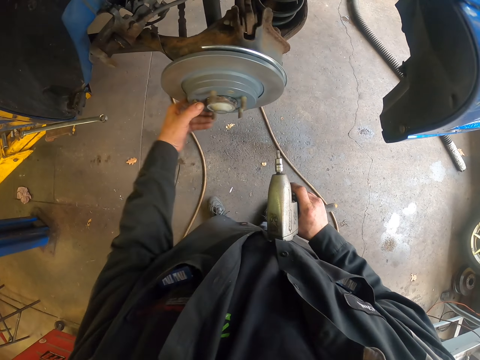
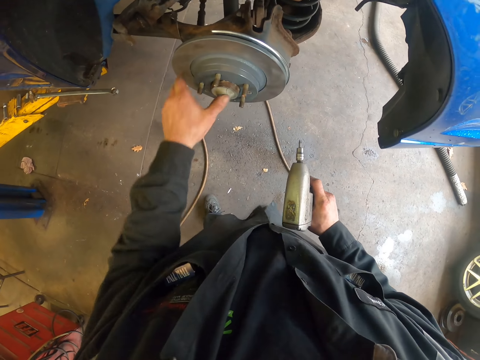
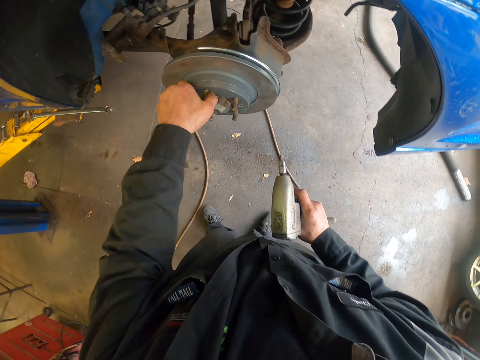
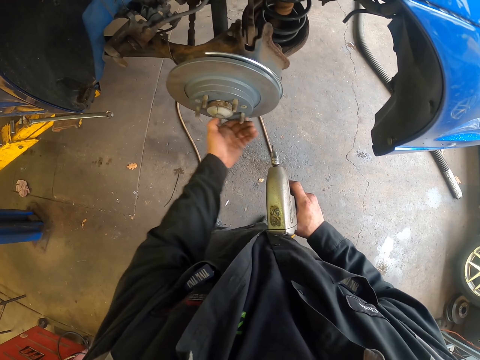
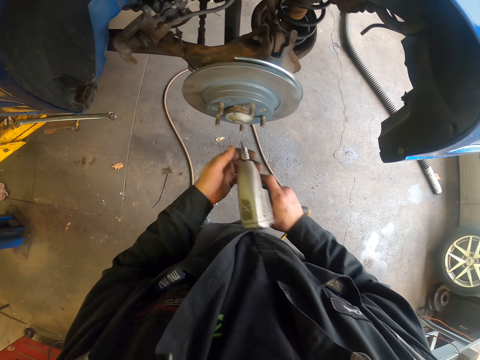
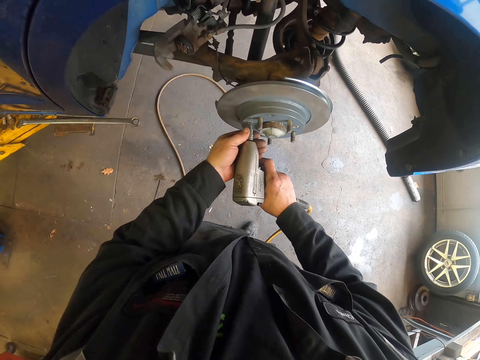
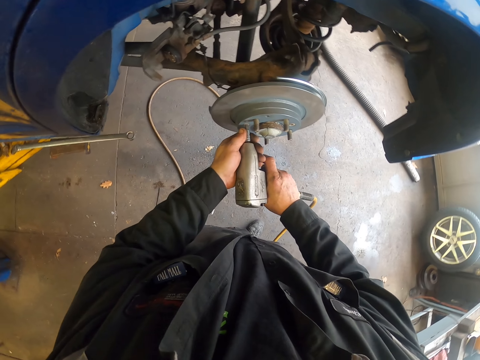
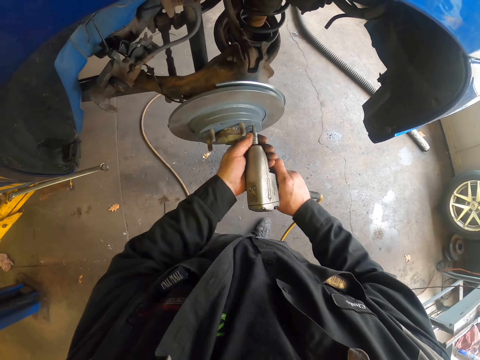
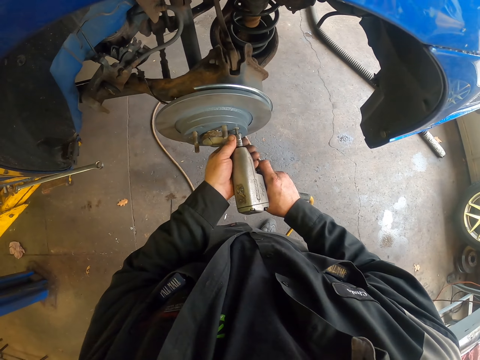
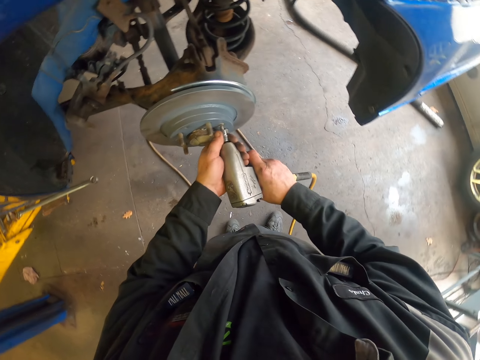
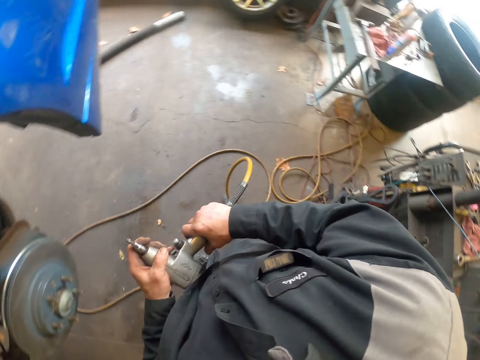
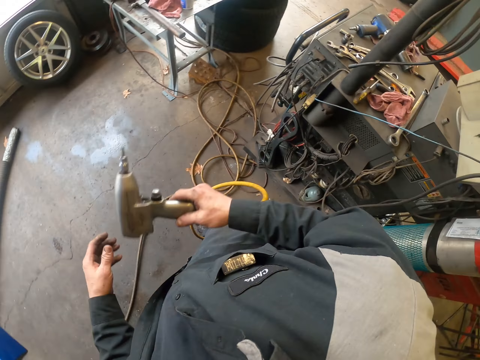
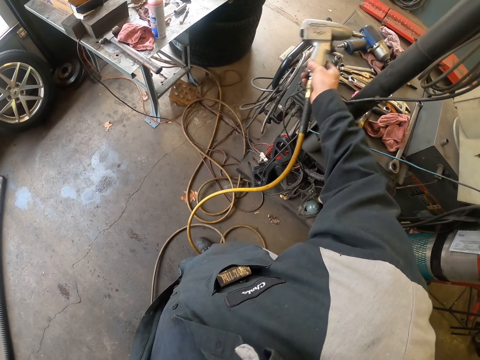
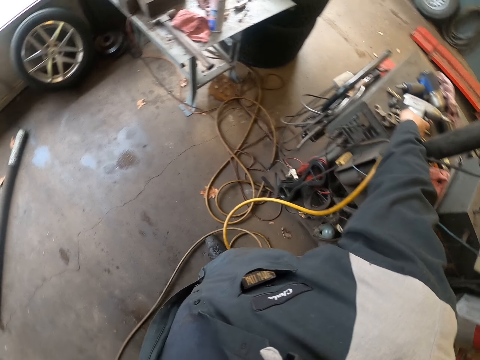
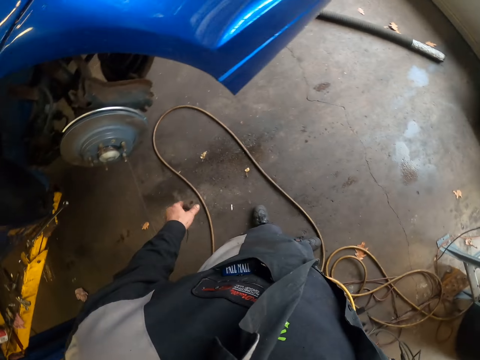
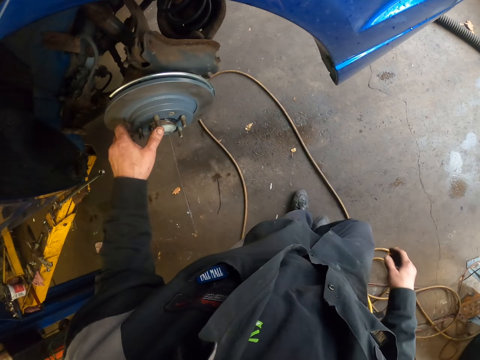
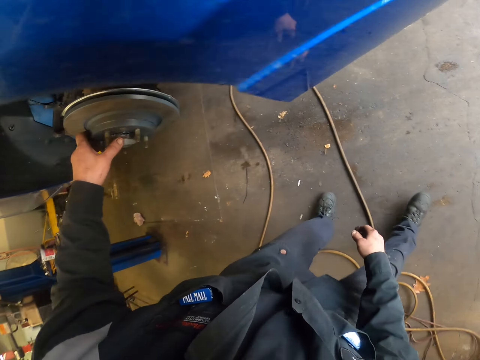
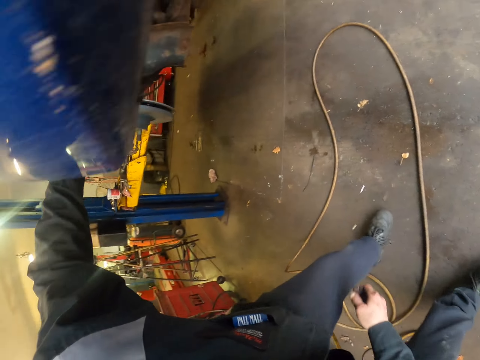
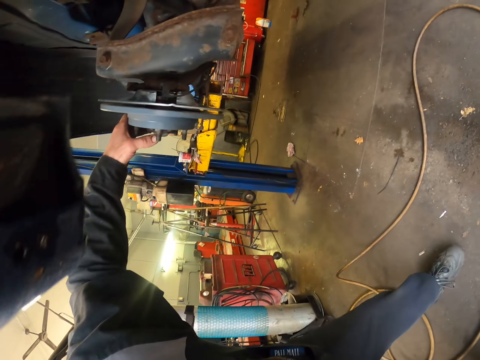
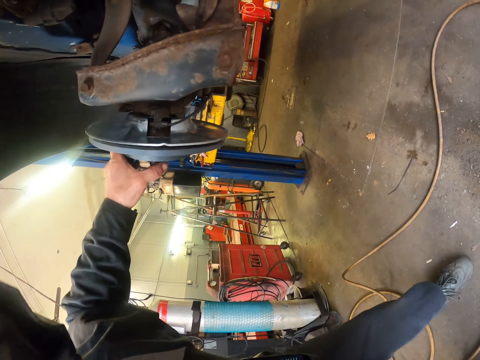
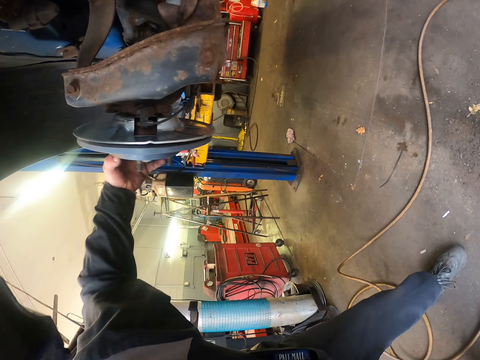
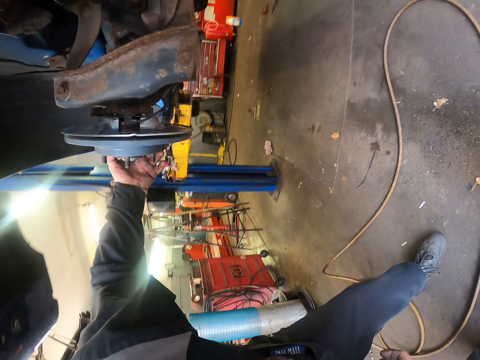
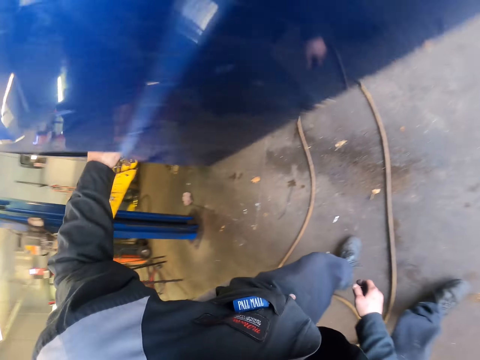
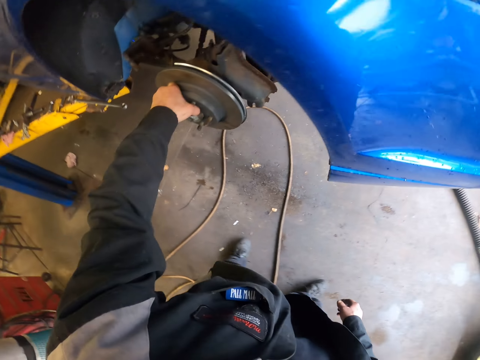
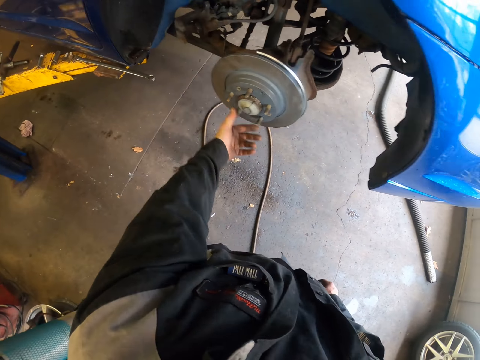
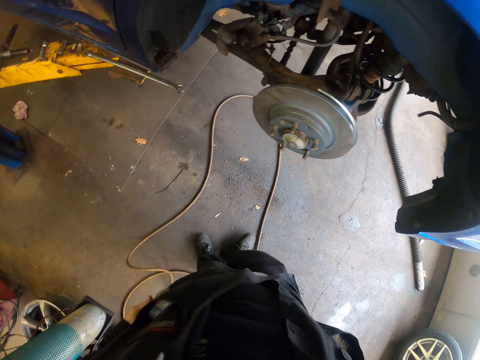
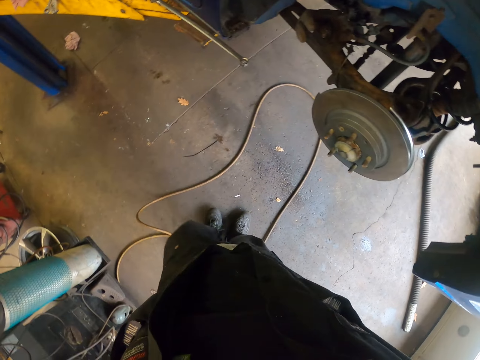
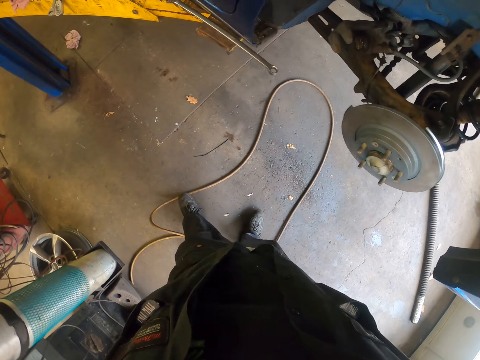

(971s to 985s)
The camera wearer turns the wheel bearing system. They screw bolts on the brake rotor with the wrench gun. They turn around. They place the wrench gun on the table. They turn around. They hold the wheel bearing system and bend downwards. They turn the wheel bearing system. They move around. They turn the wheel bearing system. They move around.

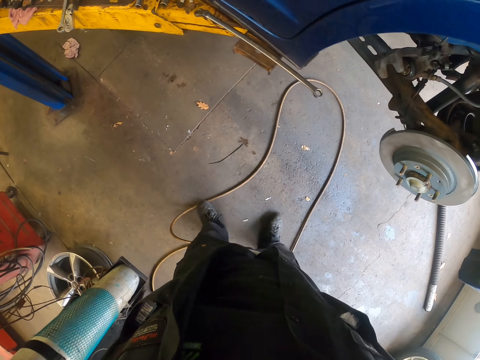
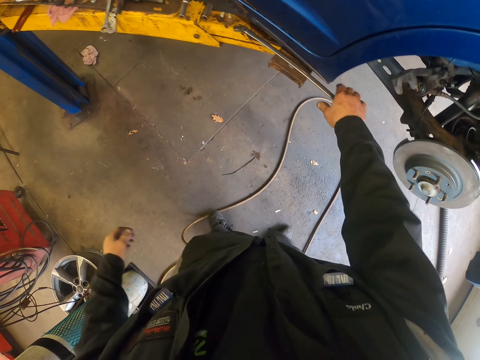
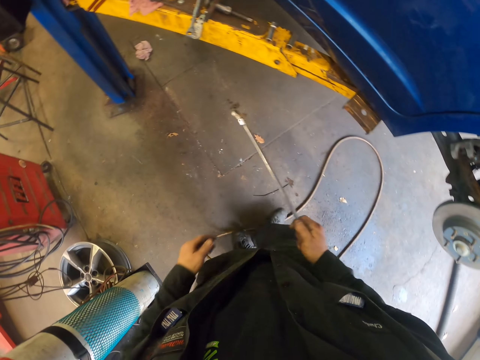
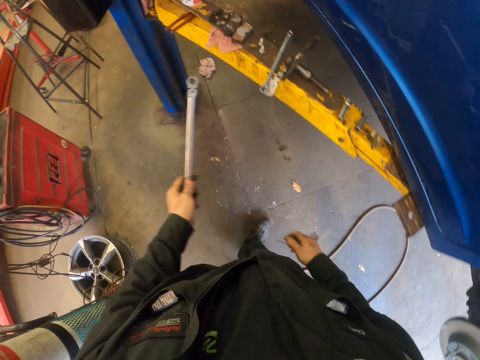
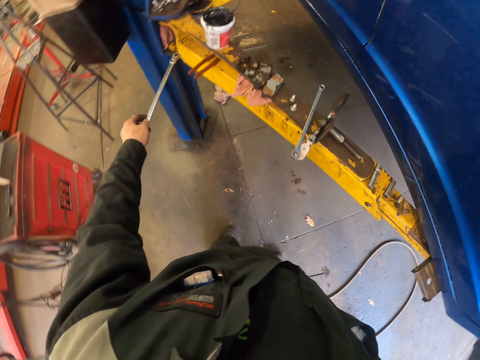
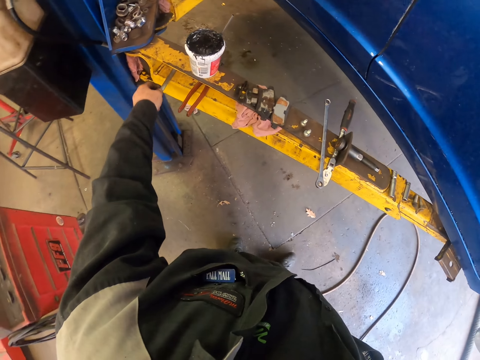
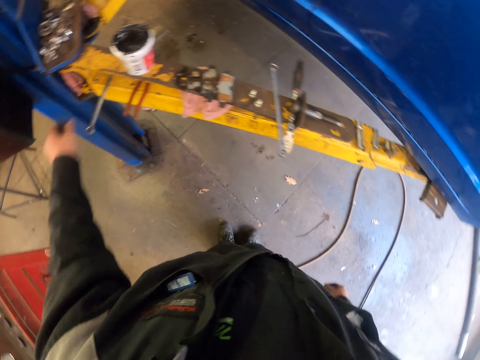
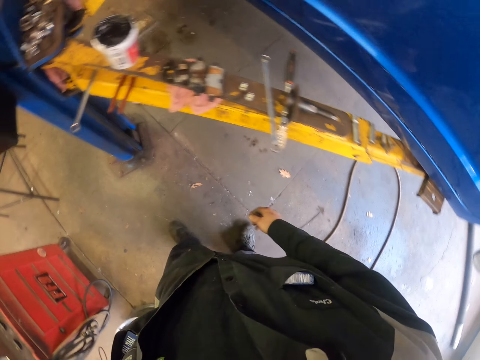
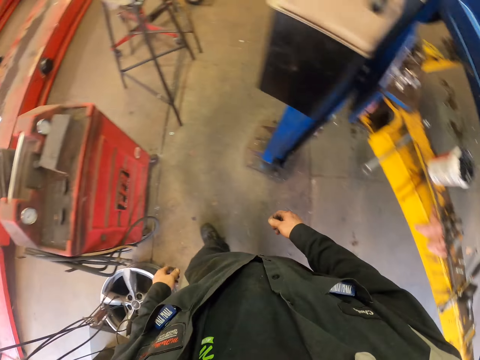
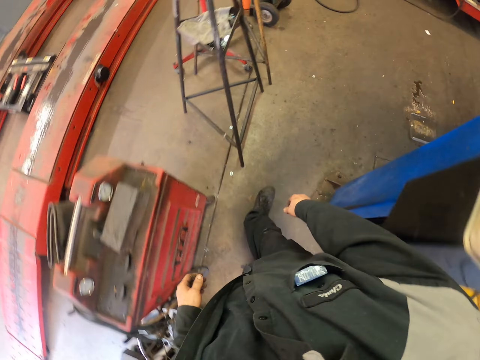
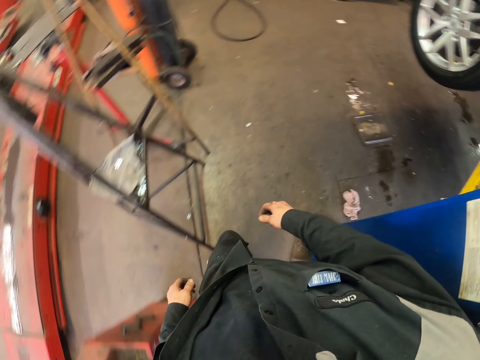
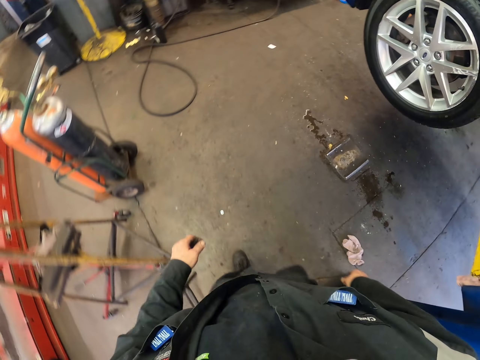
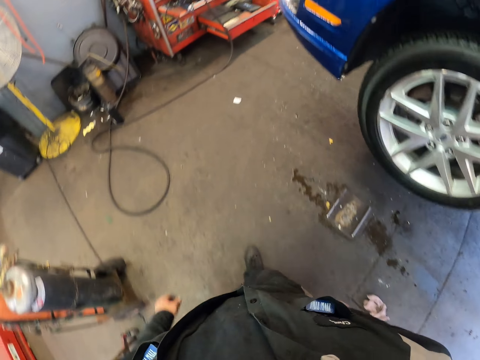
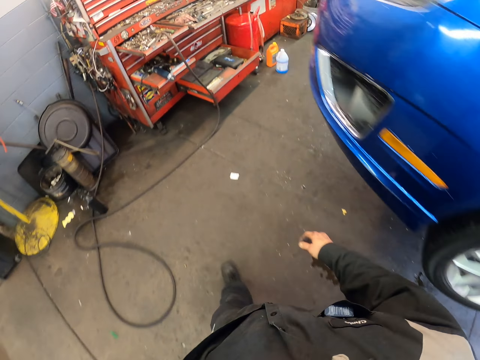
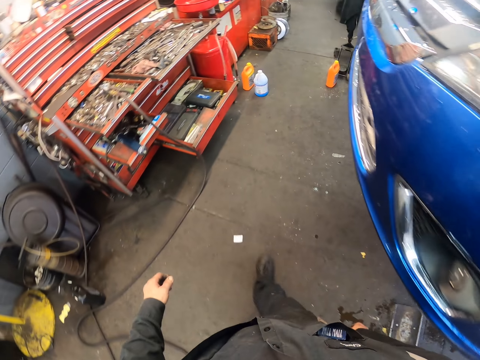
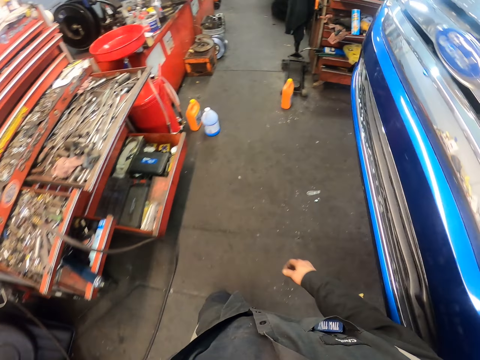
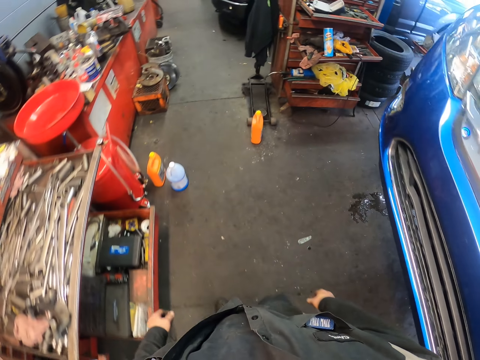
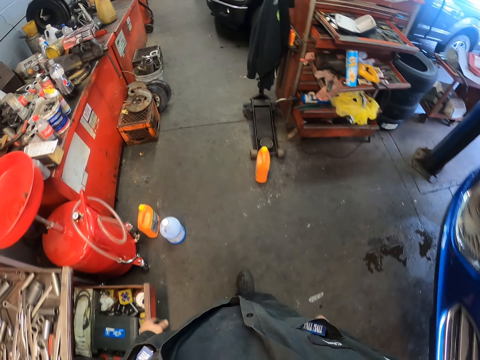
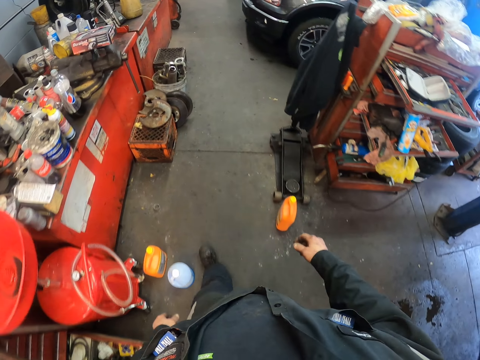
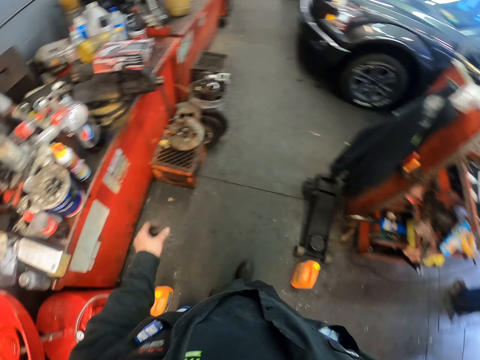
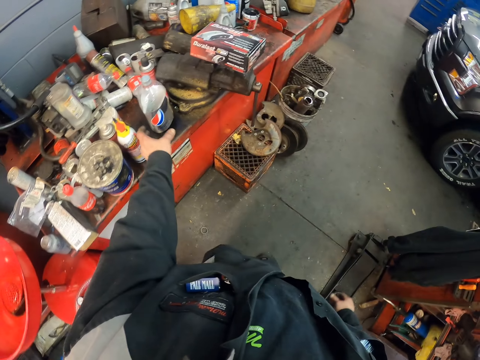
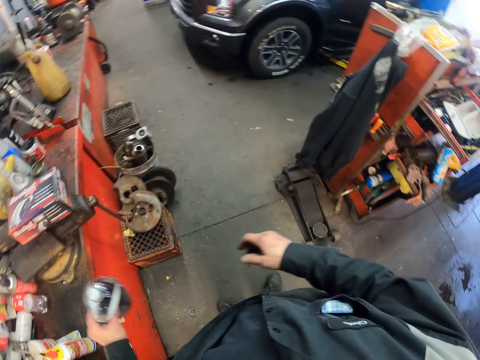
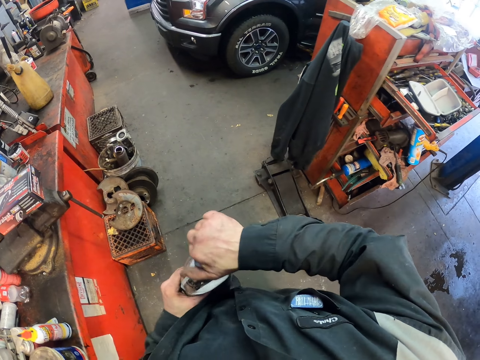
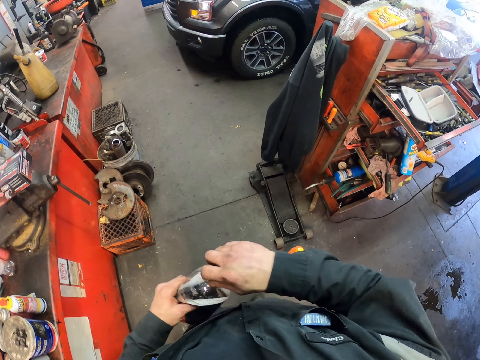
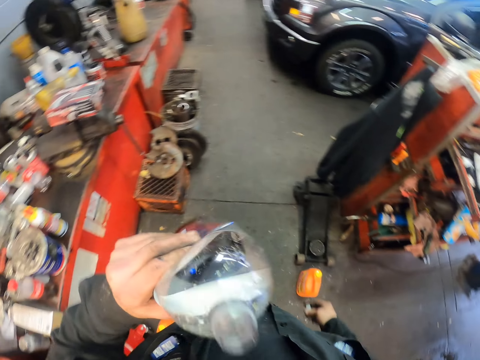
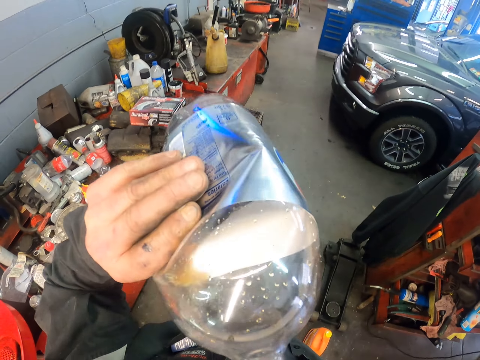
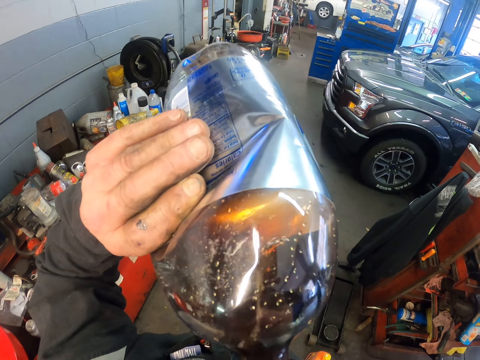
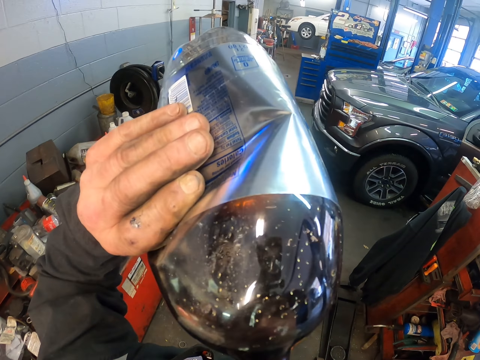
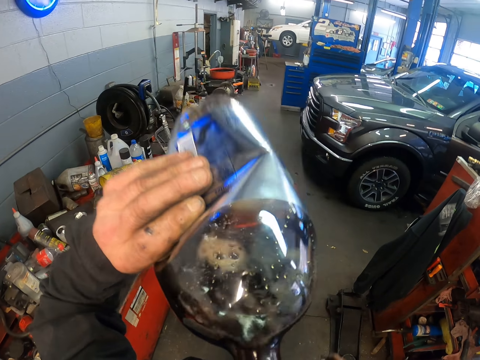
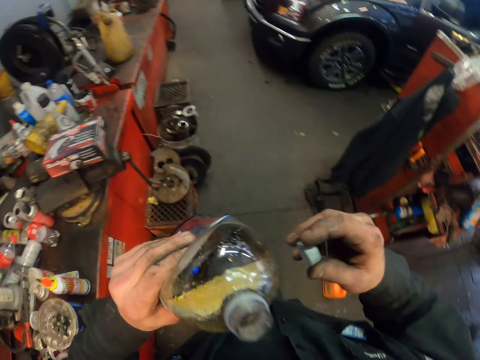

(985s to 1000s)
The camera wearer looks around. They pick a spanner on the metal structure. They pick the spanner with the other hand. They put the spanner on the metal structure. They walk around. They pick a bottle of Pepsi drink on the table. They open the bottle of Pepsi drink. They drink the Pepsi drink.
